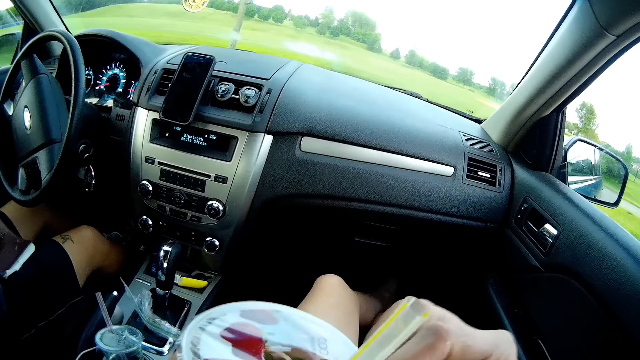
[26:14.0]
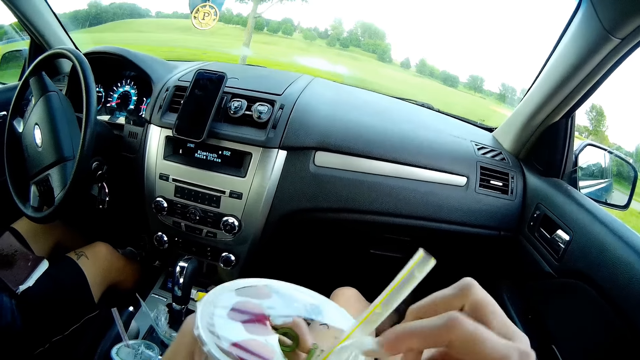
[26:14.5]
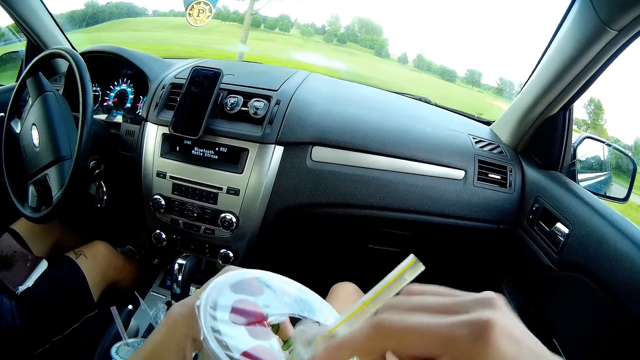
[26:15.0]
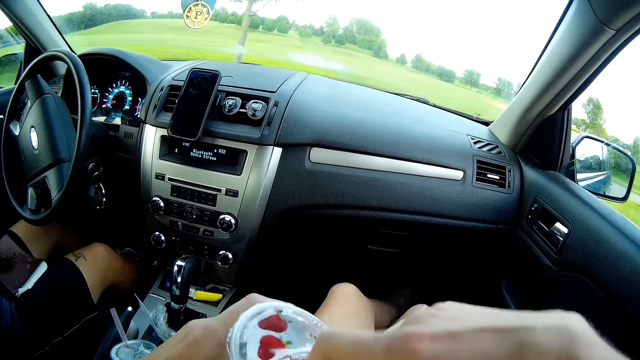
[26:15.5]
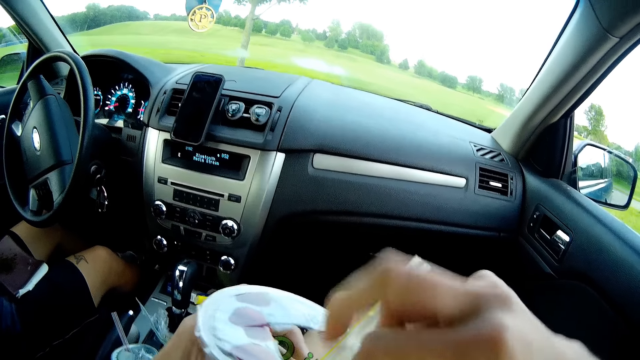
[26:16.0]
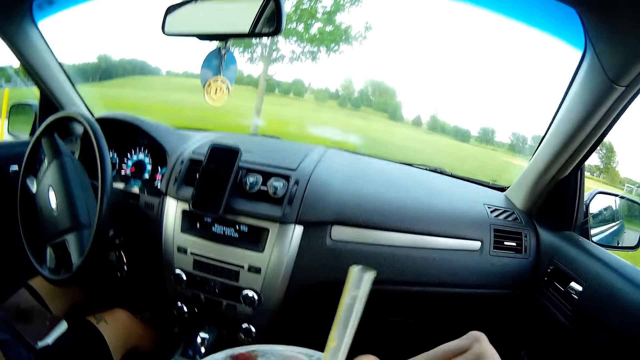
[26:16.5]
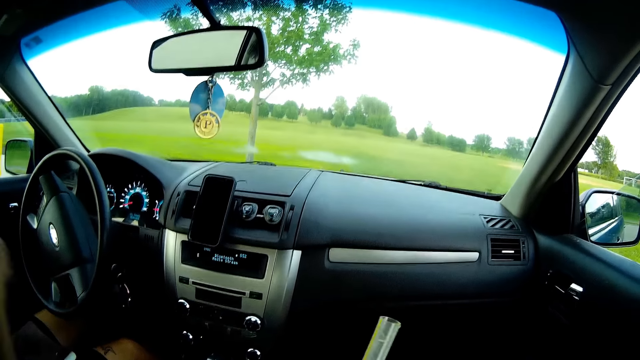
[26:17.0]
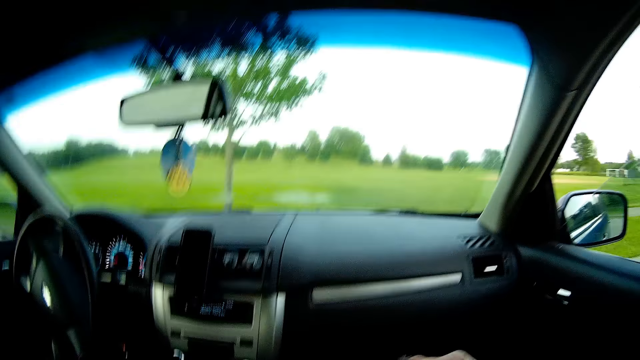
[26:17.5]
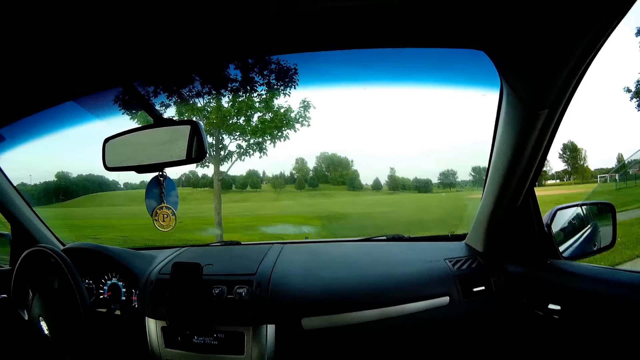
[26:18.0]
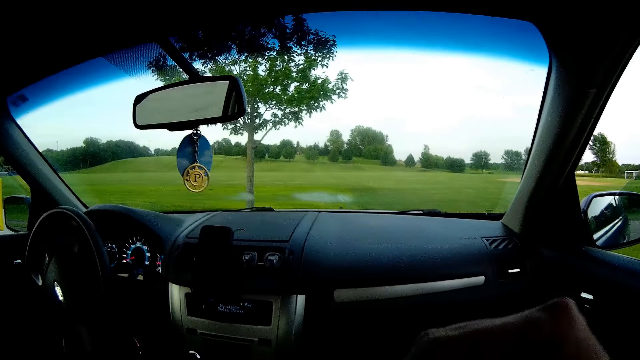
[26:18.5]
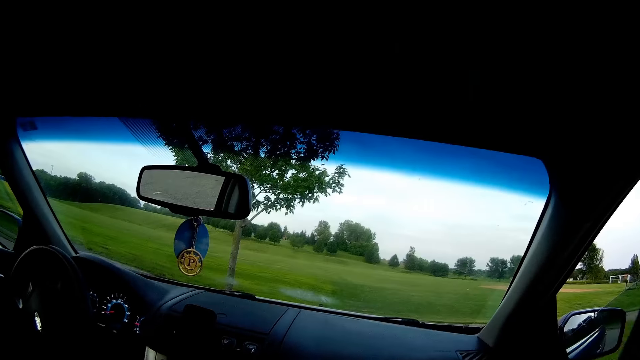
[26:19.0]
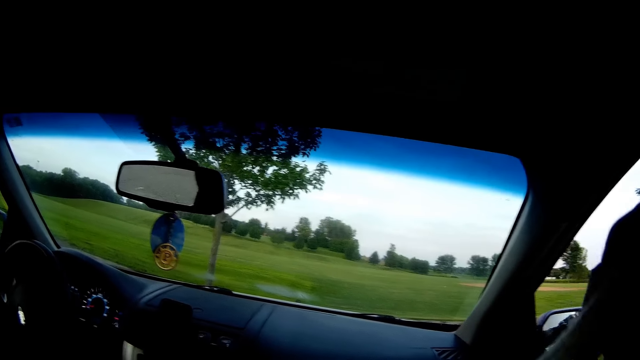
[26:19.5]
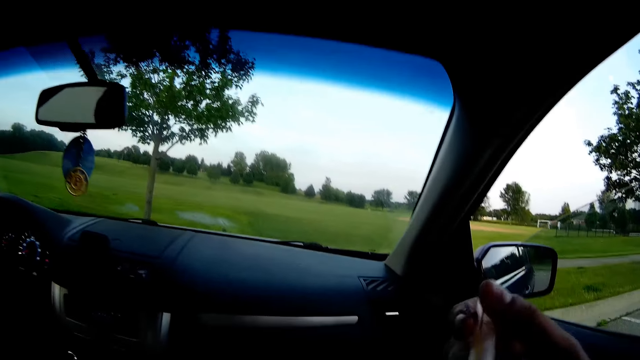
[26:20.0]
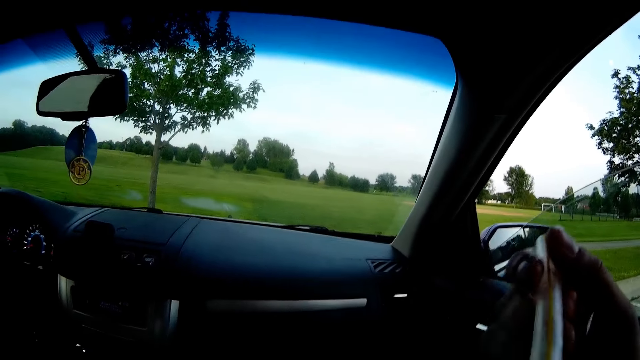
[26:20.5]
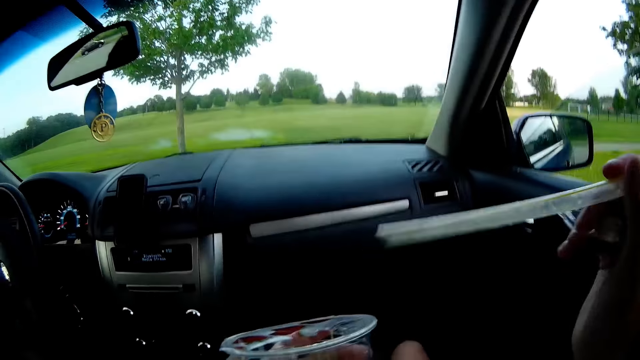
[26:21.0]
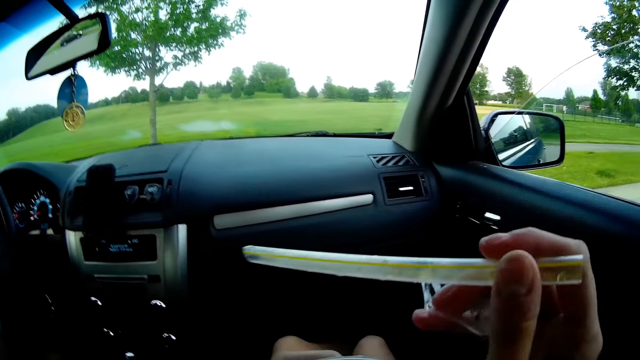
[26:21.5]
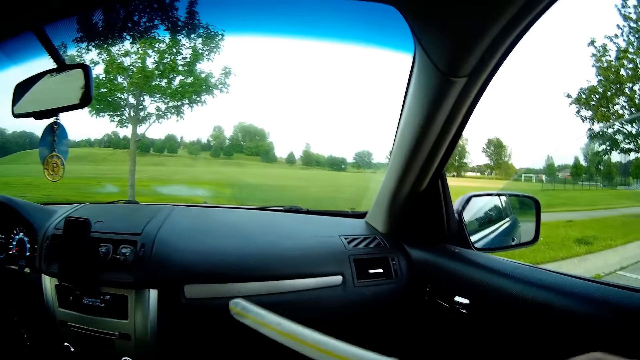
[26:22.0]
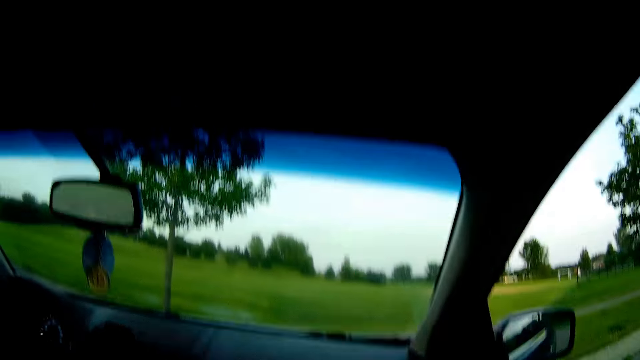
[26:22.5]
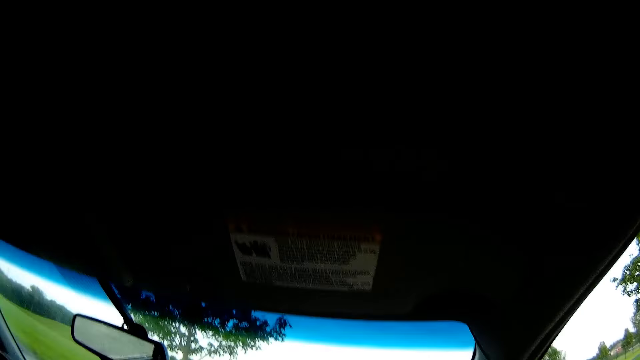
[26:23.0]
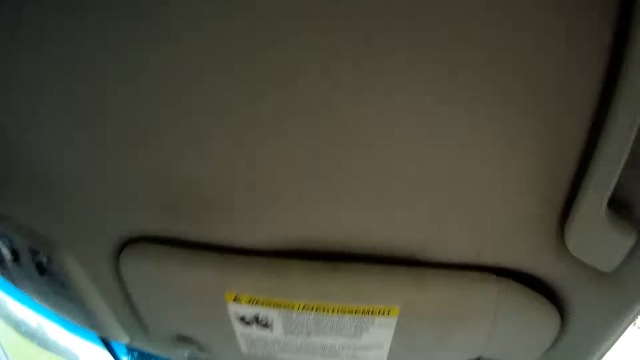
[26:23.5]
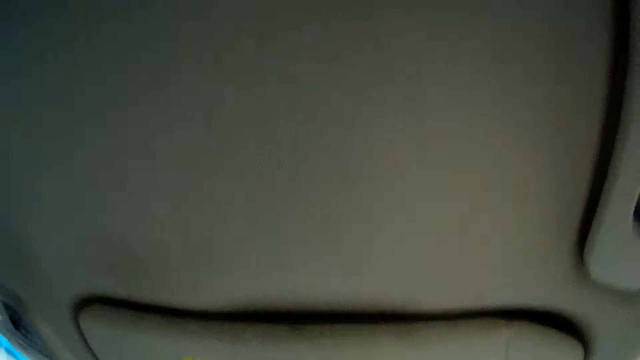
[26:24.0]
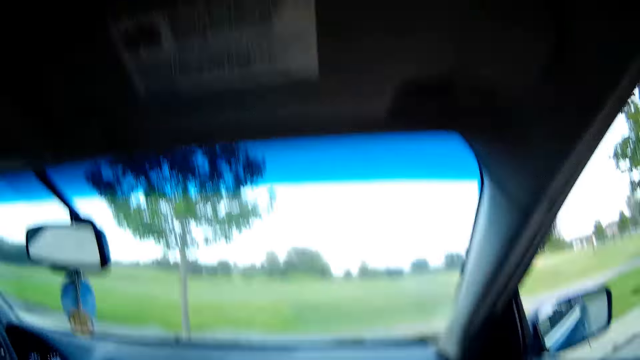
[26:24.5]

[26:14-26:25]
The camera wearer removes the straw from the cup of juice with his right hand. He drinks from the cup of juice.

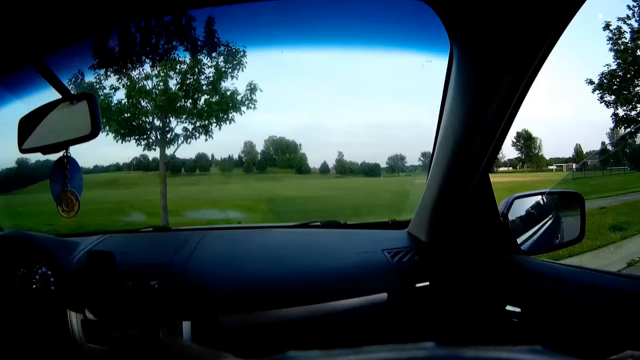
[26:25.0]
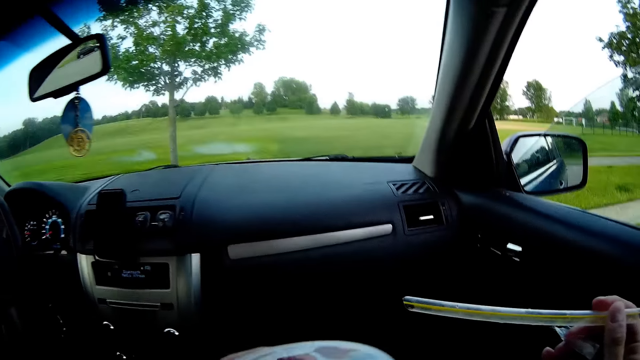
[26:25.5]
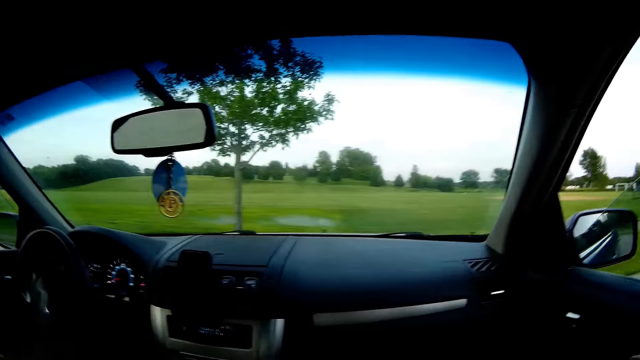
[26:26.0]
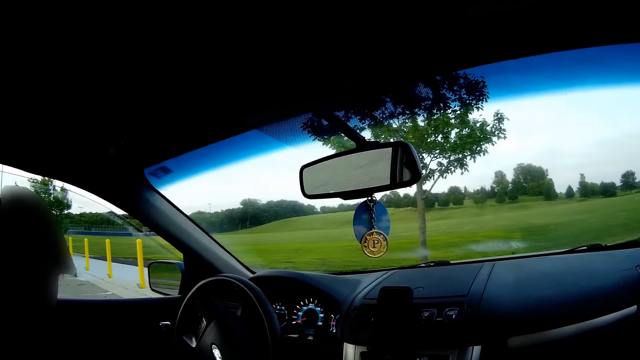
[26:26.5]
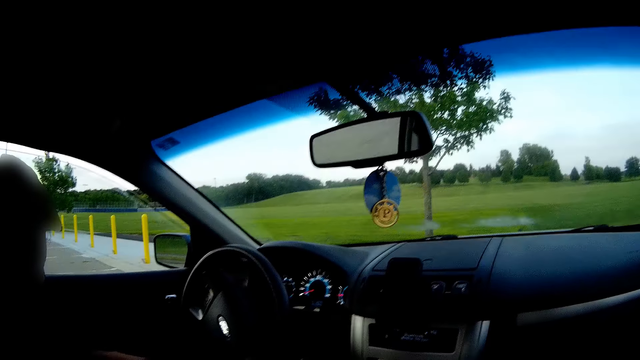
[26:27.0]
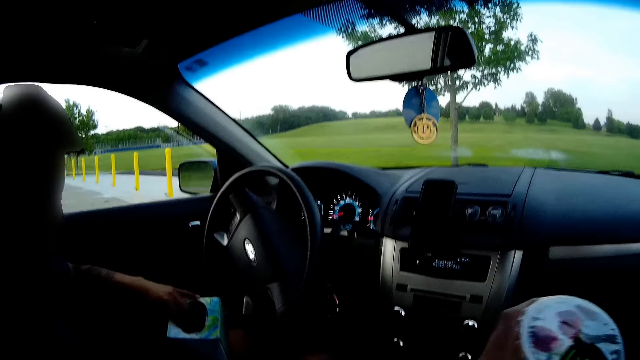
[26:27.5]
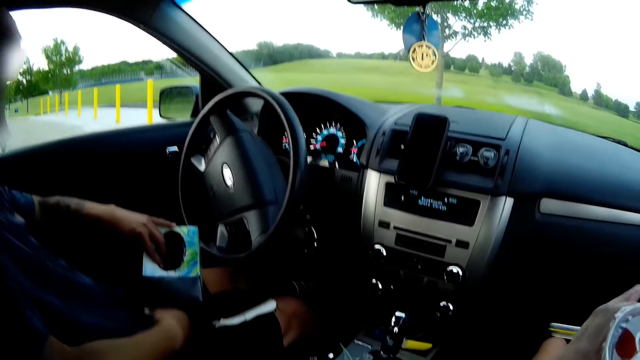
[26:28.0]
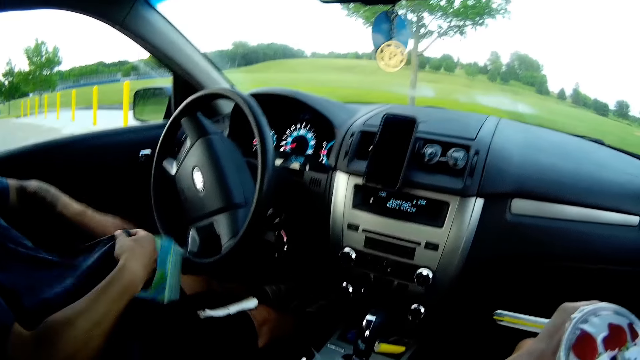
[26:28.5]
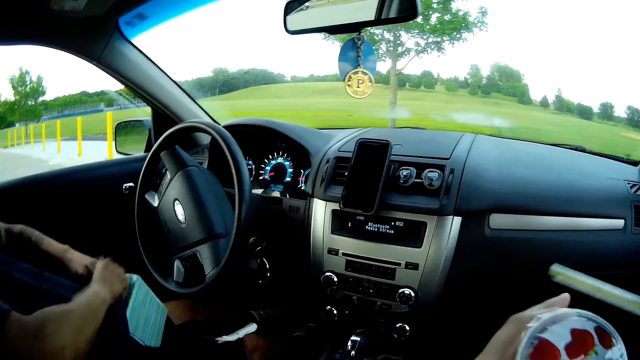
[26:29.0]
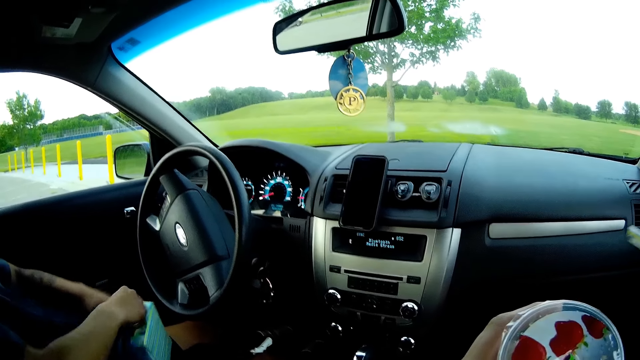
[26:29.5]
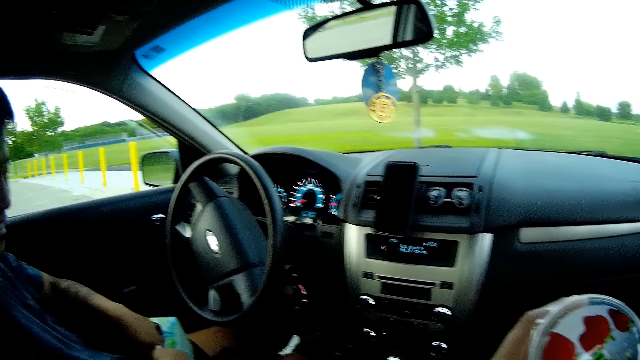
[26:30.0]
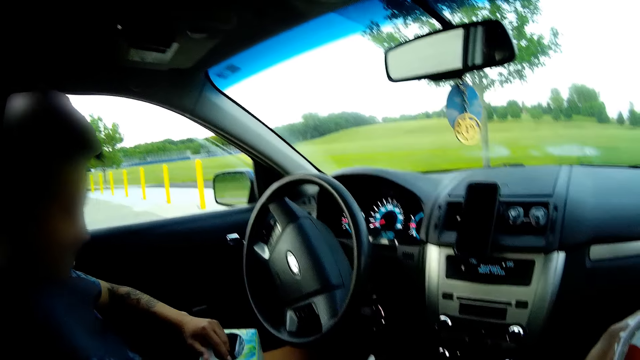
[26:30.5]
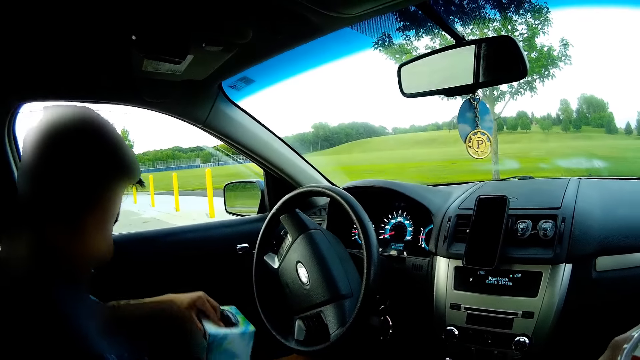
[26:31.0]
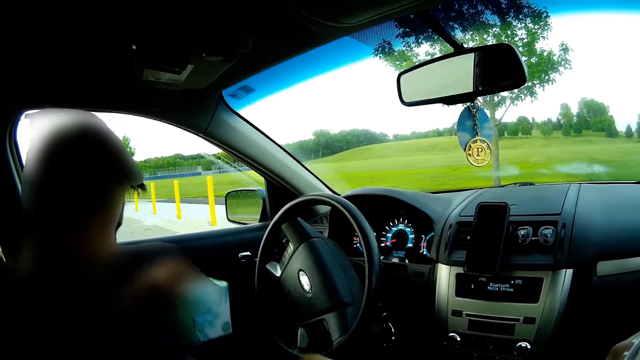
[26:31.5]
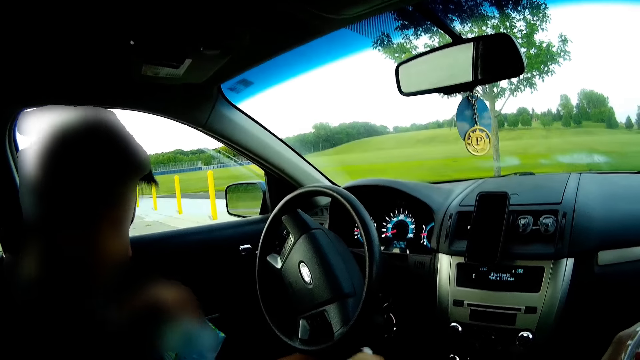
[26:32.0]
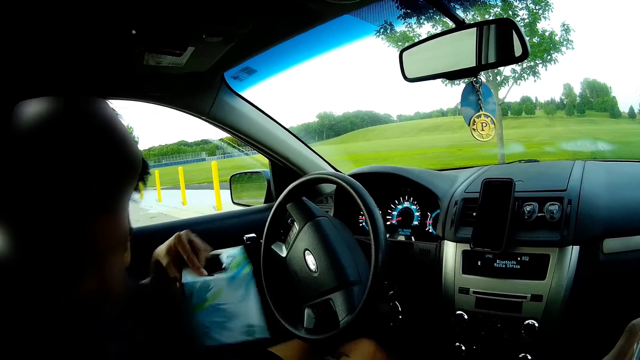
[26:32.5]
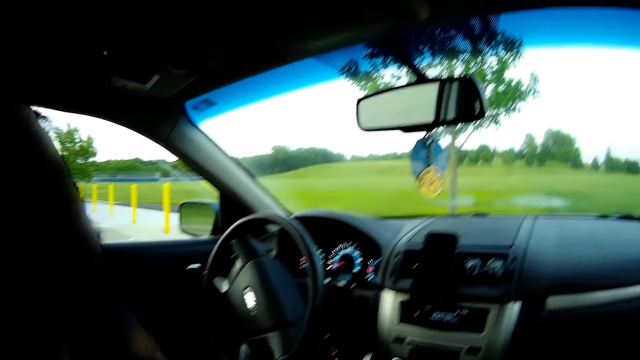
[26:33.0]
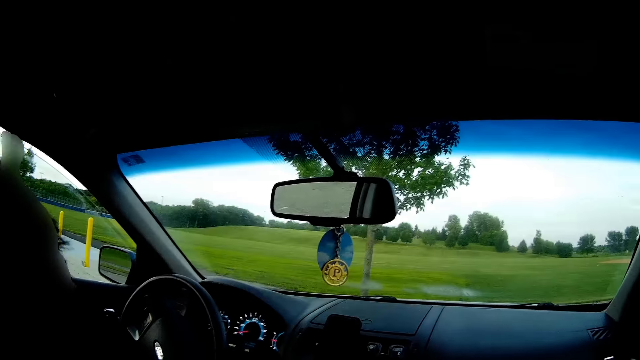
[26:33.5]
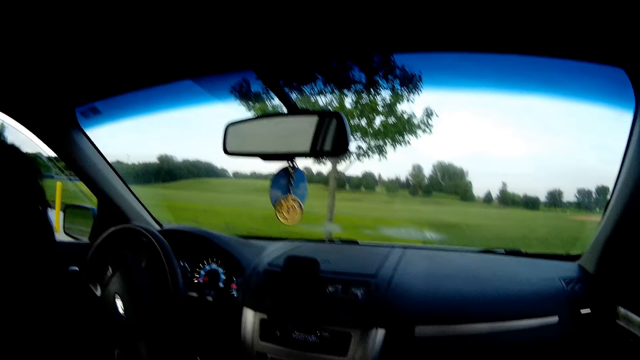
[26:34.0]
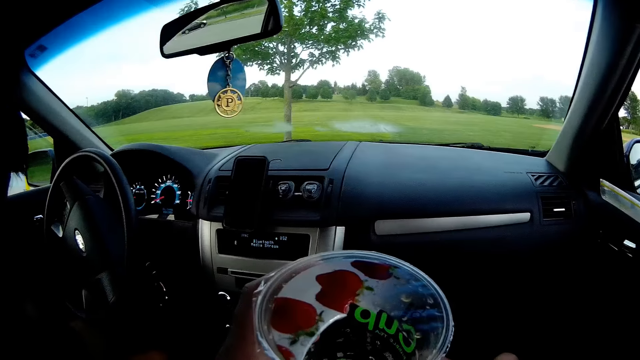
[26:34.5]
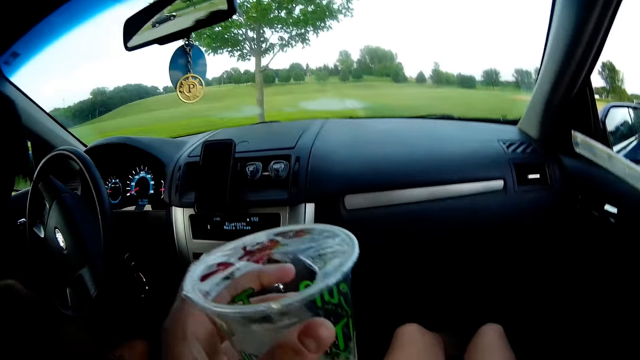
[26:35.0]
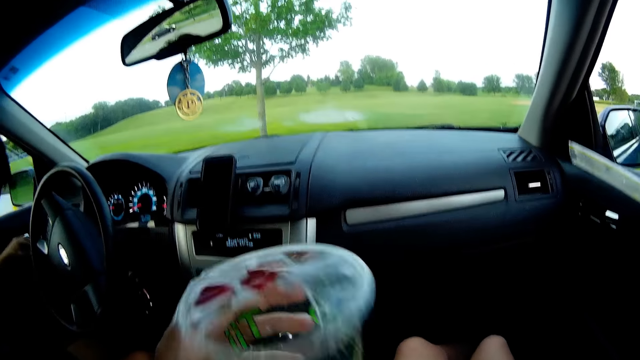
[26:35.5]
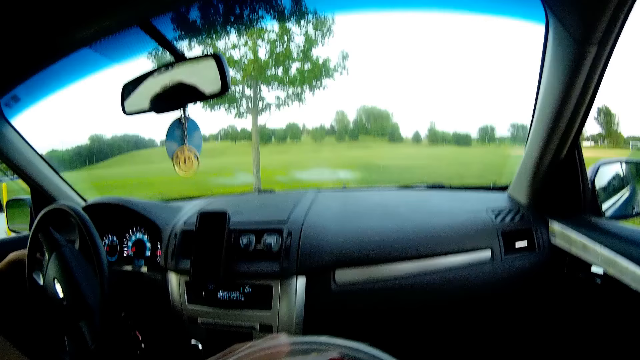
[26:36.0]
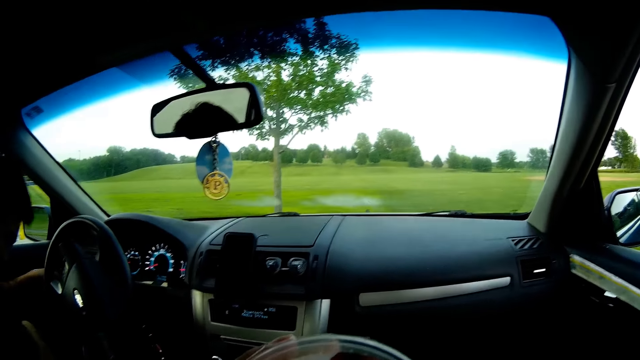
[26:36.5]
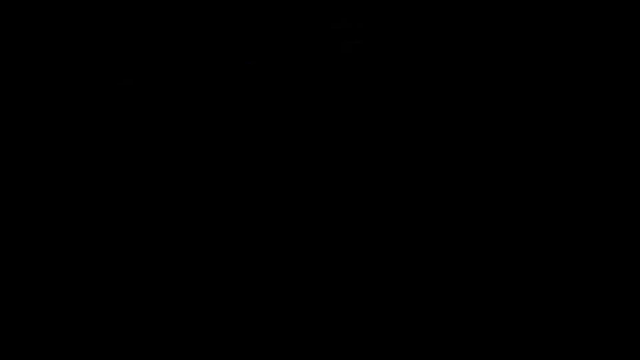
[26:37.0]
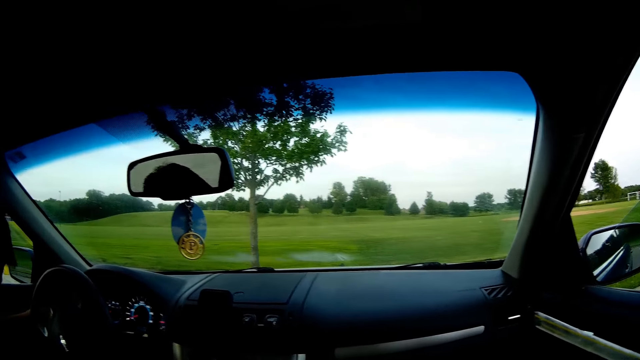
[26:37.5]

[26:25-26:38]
The camera wearer interacts with the man. The man holds a tissue packet in his left hand. The man puts his clothes in the tissue packet with both hands. The man holds the tissue packet in his left hand. The man drops the tissue packet in the middle of the car seats with his left hand. The camera wearer holds the juice cup in her left hand. The man opens the car door with his left hand.
